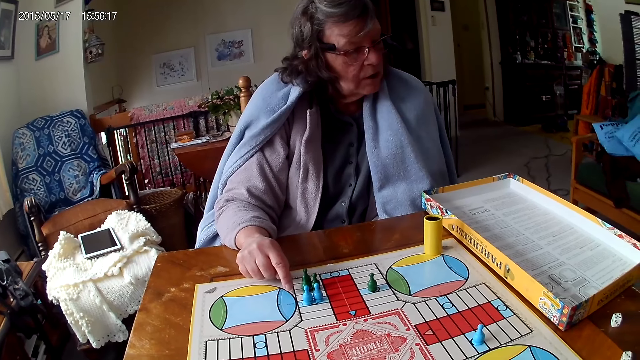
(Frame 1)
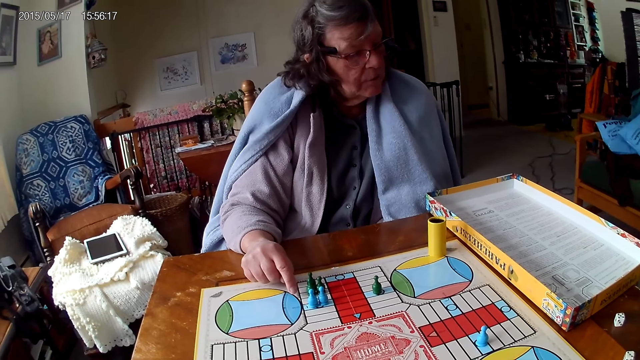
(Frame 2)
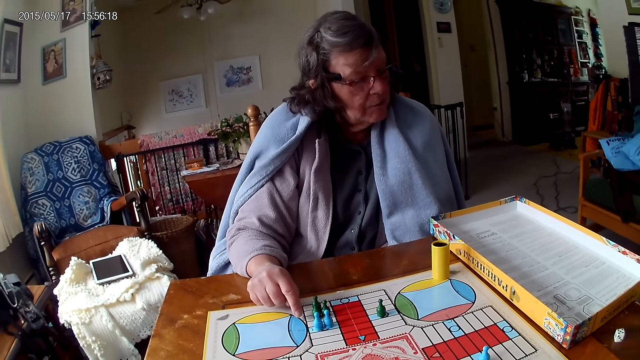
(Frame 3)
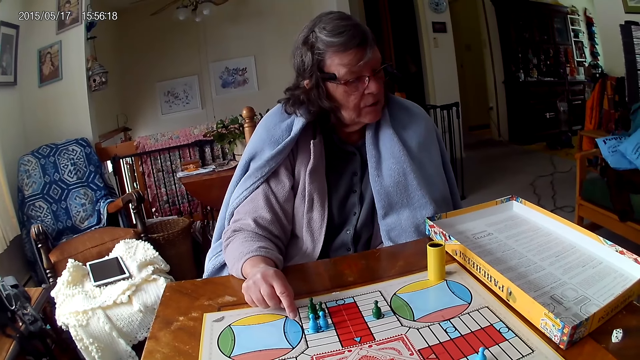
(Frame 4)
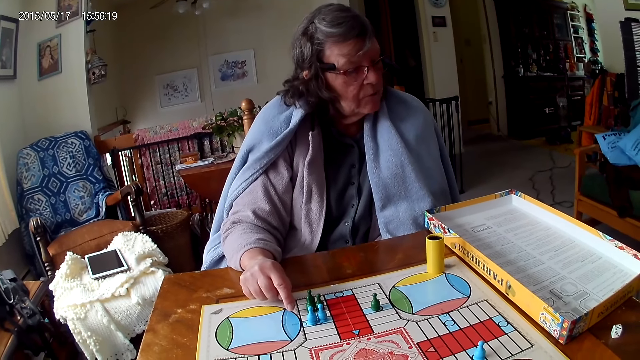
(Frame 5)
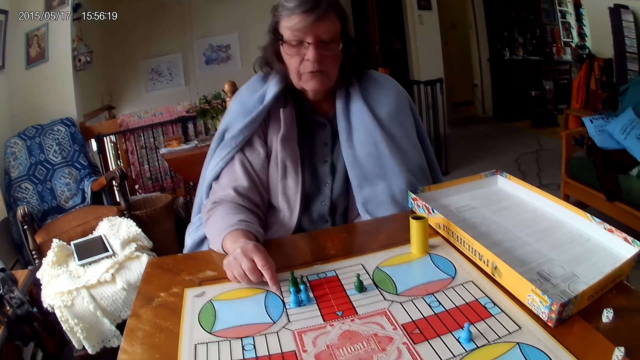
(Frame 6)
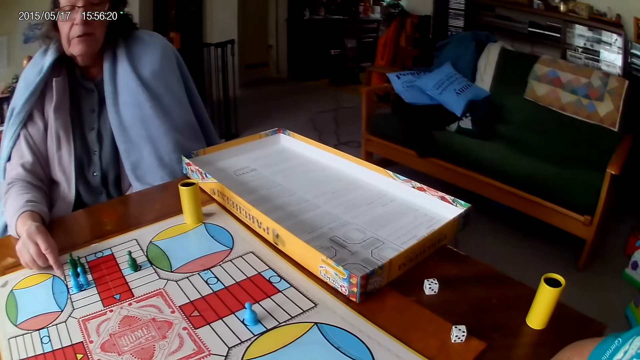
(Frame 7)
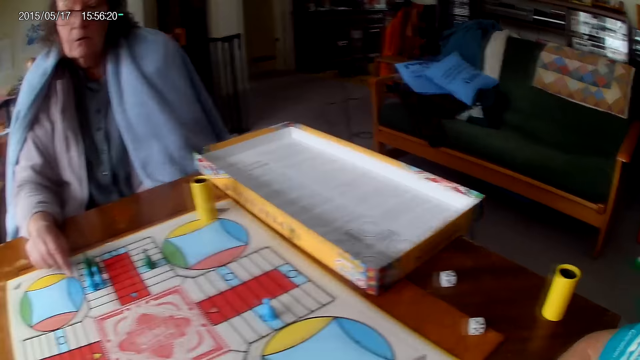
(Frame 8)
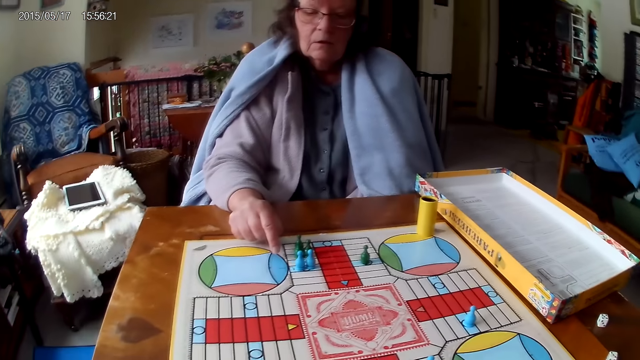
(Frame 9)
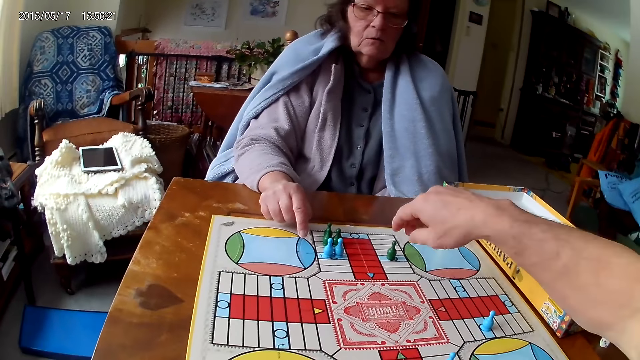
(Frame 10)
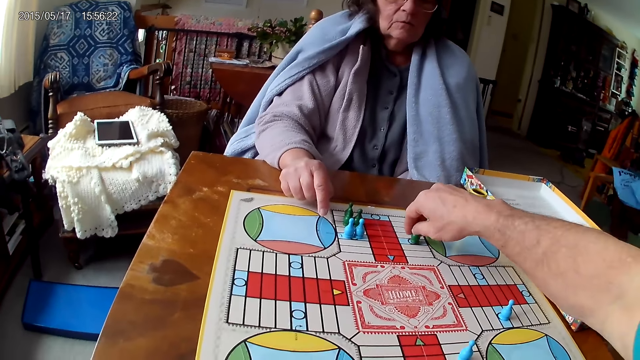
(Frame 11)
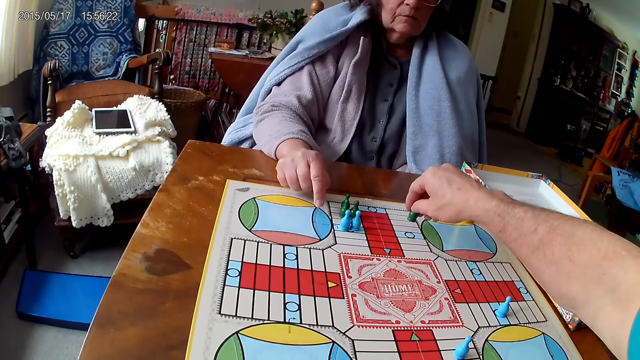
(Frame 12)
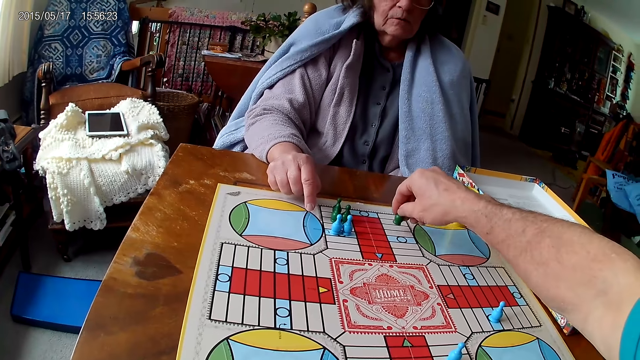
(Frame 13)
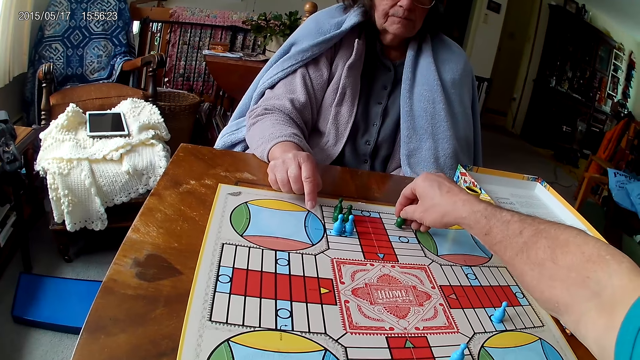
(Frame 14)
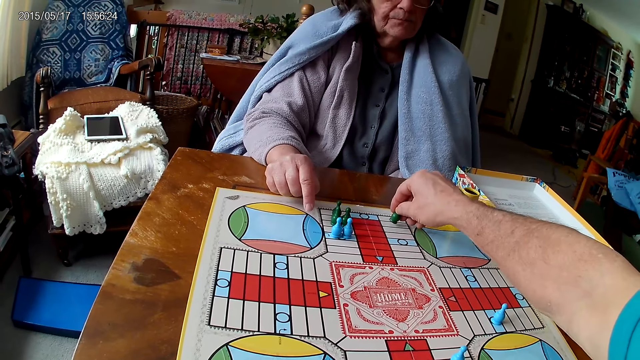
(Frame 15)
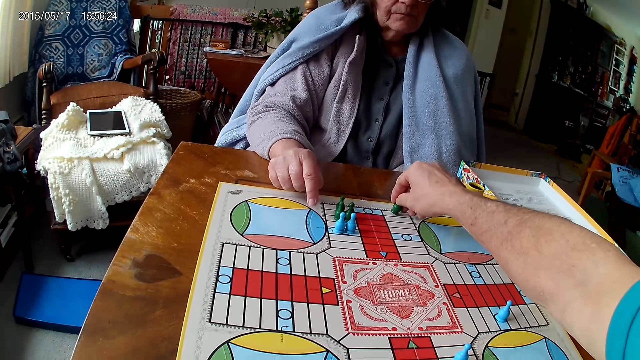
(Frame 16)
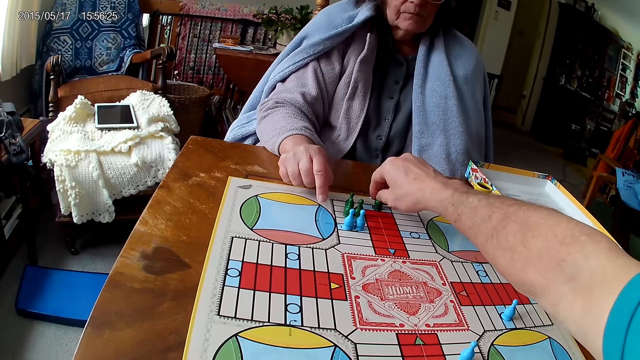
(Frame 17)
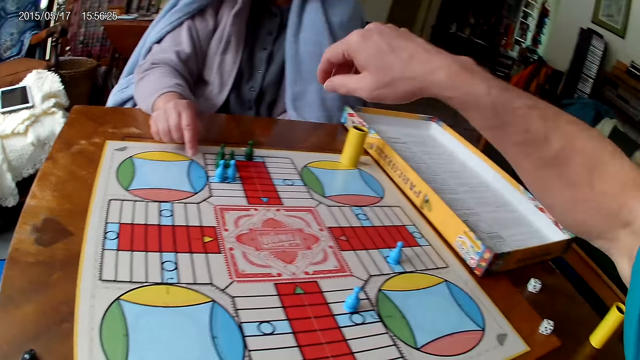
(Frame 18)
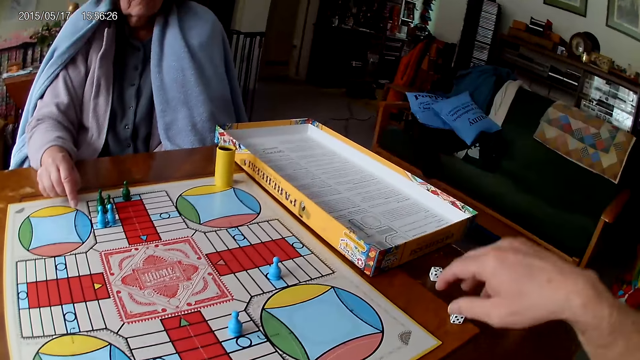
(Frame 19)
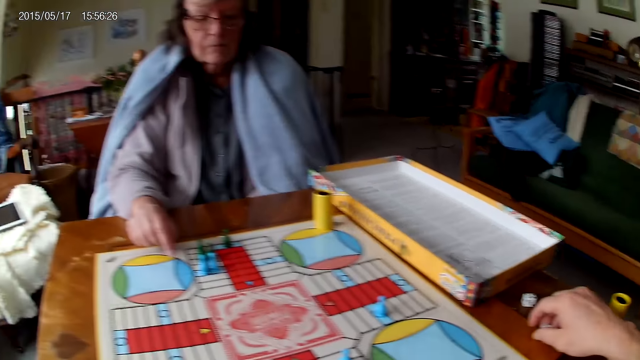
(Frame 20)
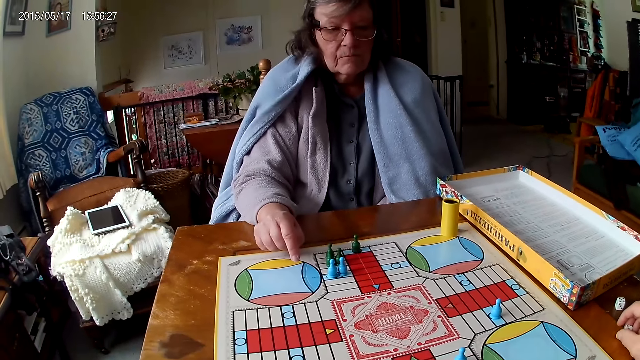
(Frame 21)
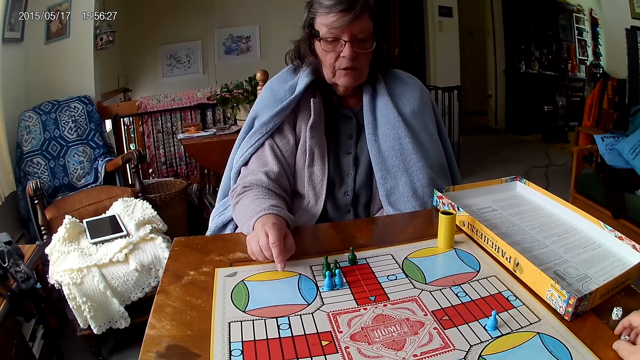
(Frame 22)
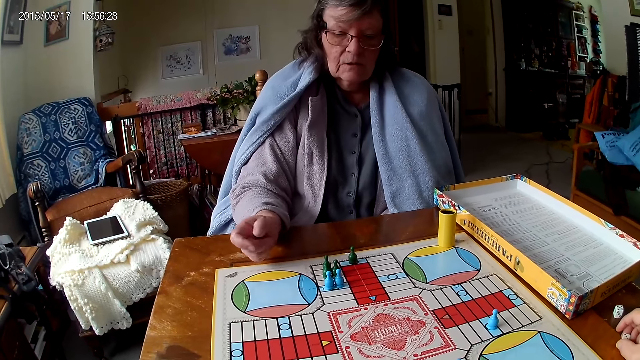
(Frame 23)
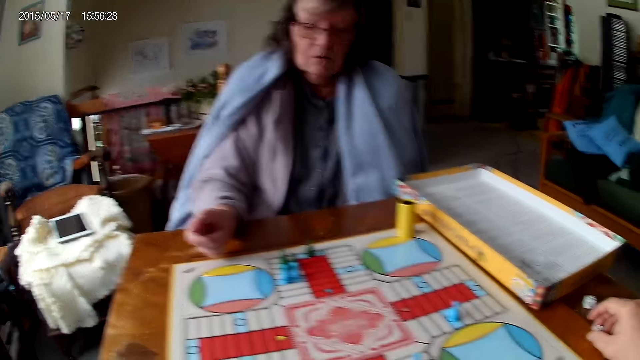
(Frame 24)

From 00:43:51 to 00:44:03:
The camera wearer moves the dice. He moves a piece on the Ludo board with his right hand. He touches a piece of his die on the table with his right hand. He picks up the dice.

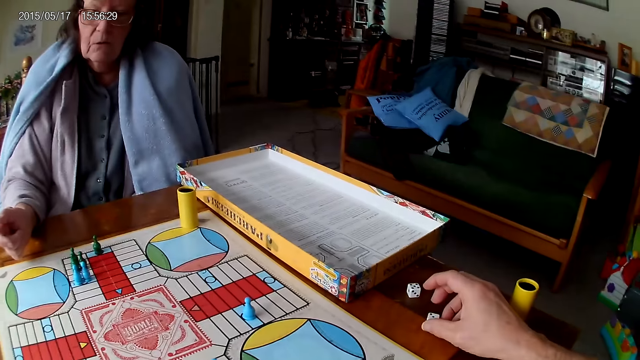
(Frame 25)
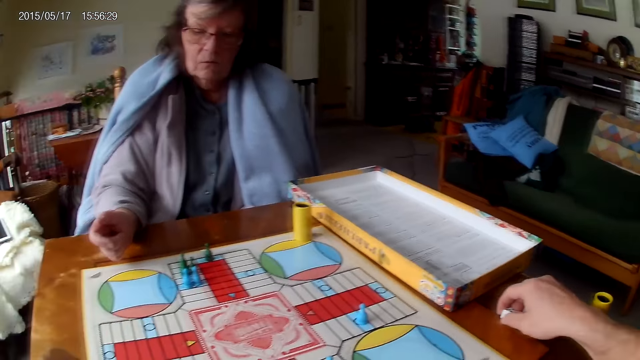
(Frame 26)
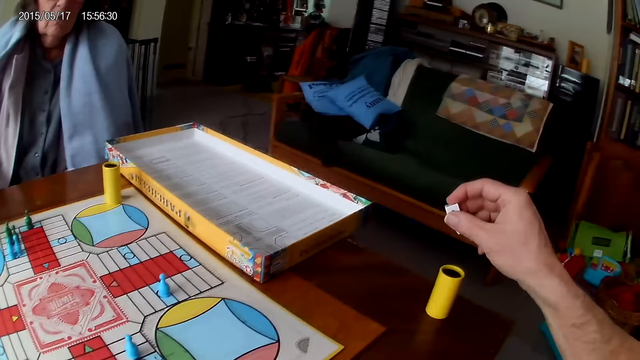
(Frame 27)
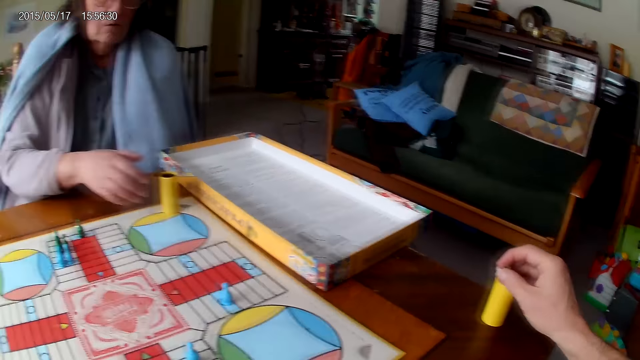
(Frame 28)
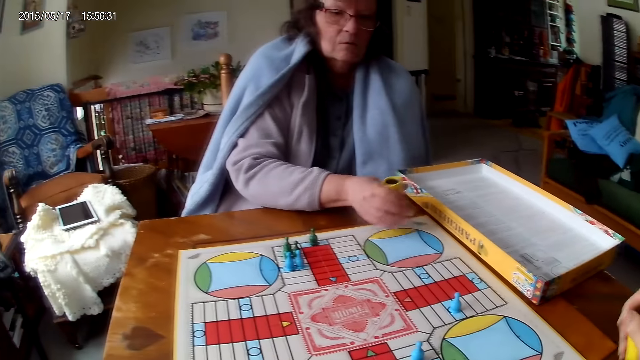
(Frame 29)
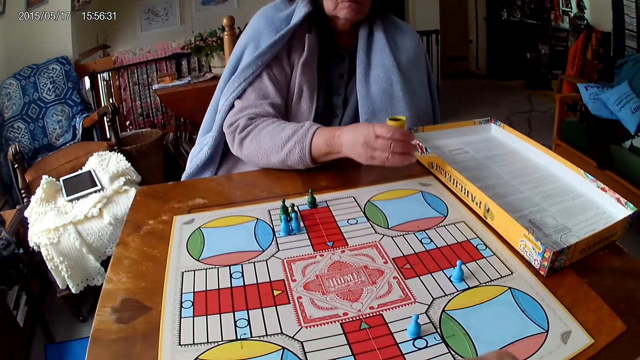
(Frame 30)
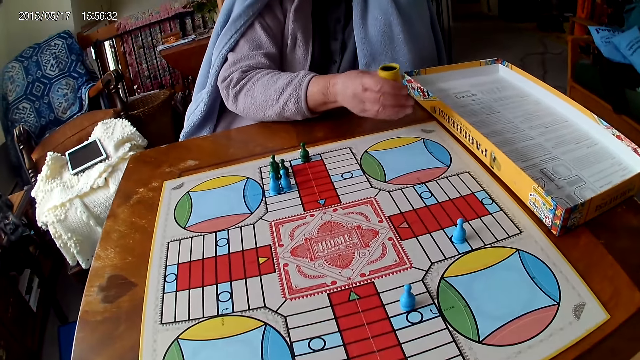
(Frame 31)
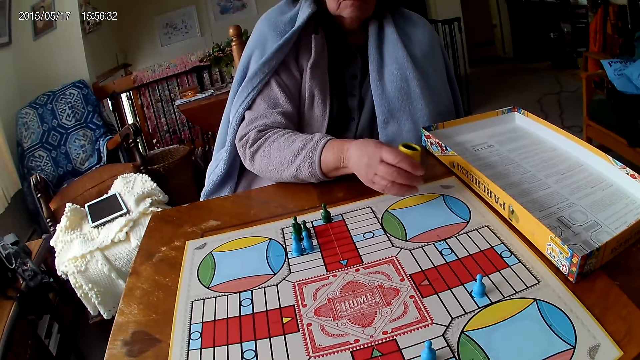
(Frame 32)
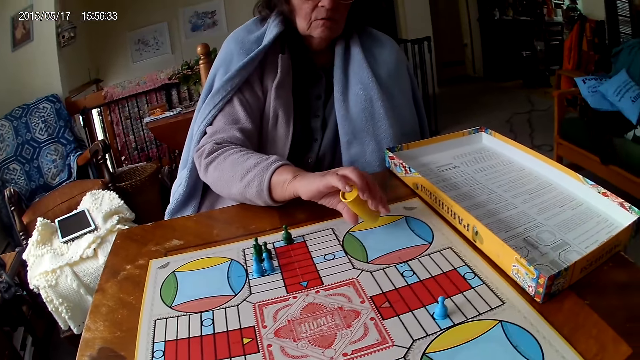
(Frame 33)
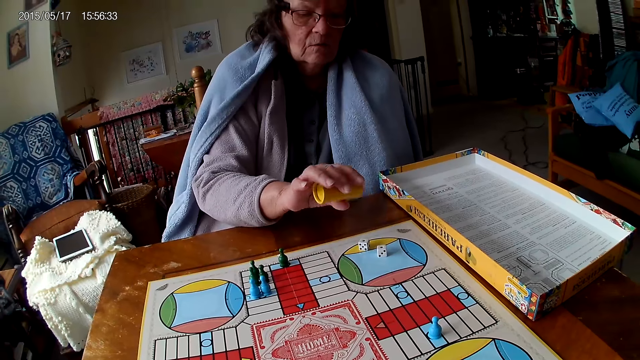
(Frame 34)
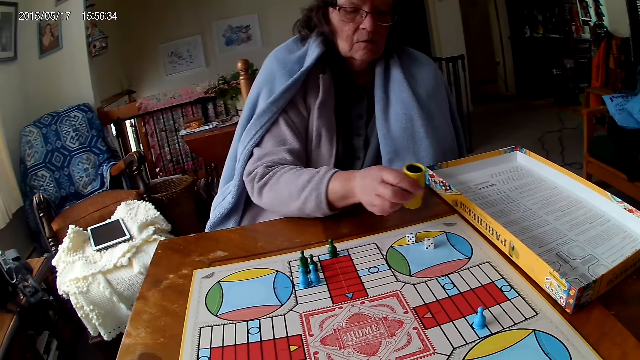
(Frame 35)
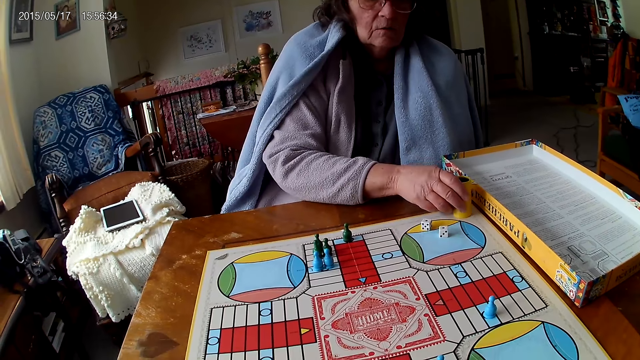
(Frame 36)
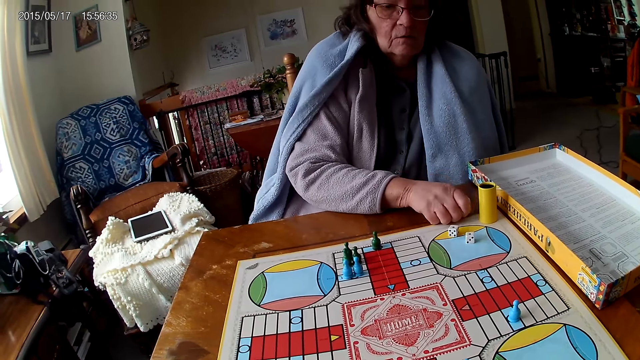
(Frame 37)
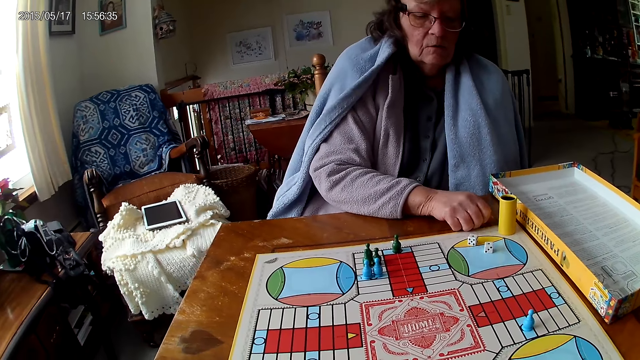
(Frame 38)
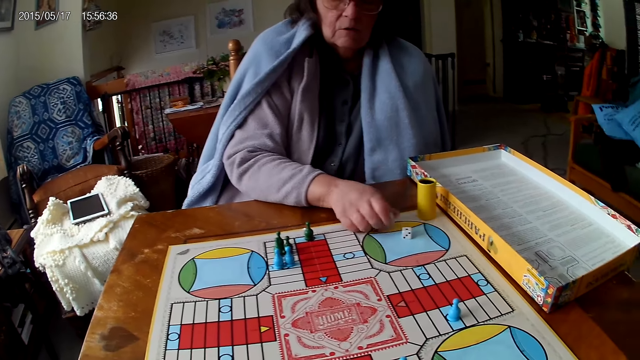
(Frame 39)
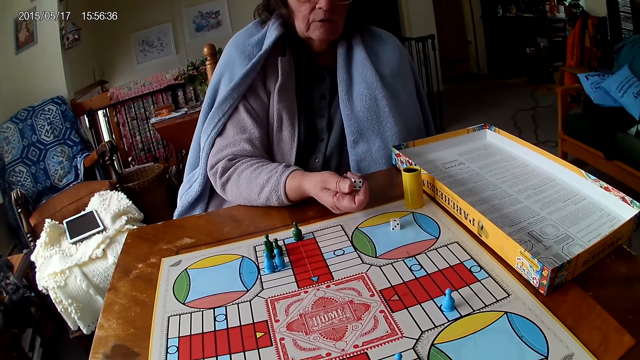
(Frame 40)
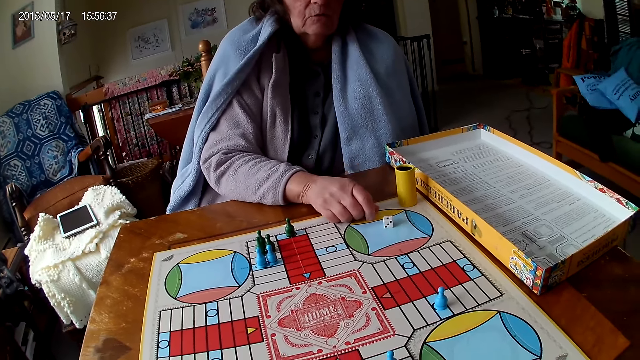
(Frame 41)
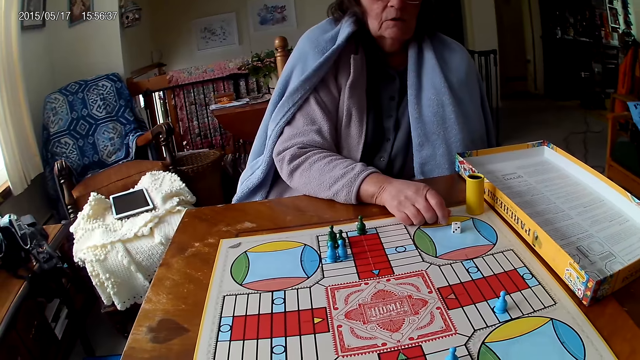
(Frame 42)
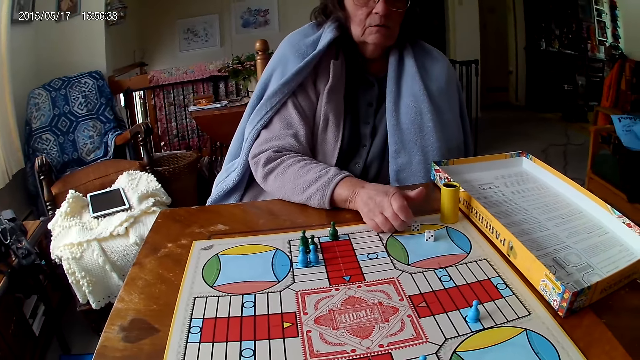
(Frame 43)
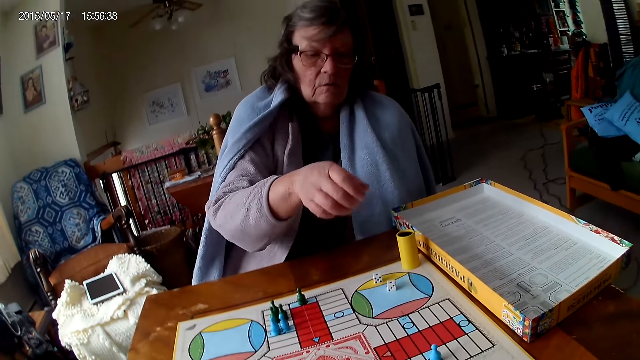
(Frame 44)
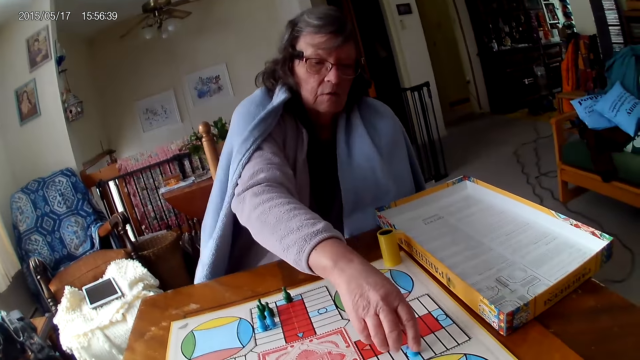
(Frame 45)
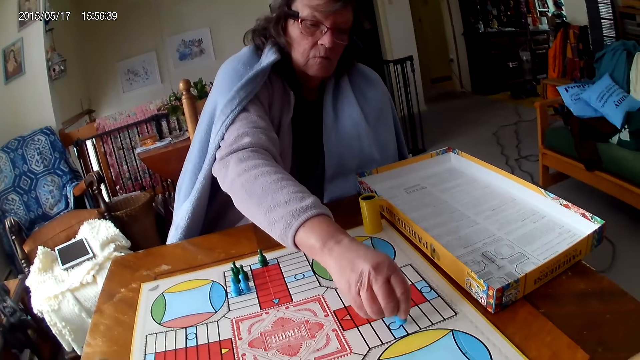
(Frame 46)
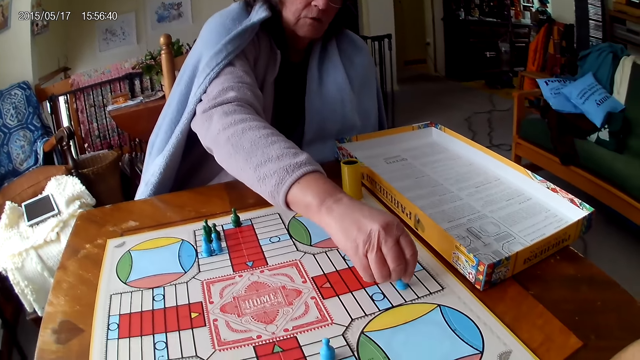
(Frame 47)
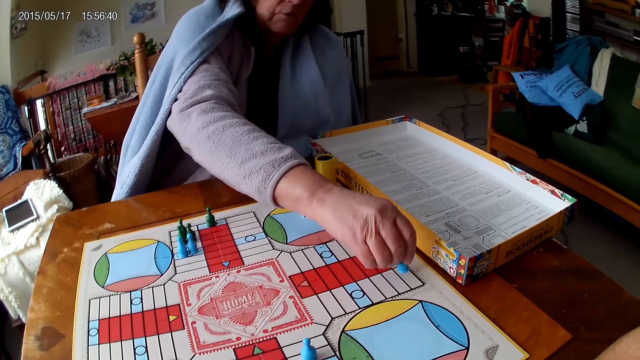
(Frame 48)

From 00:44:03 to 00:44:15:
The camera wearer picks his dice from the Ludo board with his right hand. He drops the dice into the container. He grabs his container from the table with his right hand. A woman shakes her container or dice cup with her right hand. She spins the dice cup. She drops the dice in her container on the Ludo board. She drops her container on the Ludo board. She picks a piece of her die from the table with her right hand. She drops the piece of her die on the table with her right hand. She moves a piece on the Ludo board with her right hand. She picks the dice.
